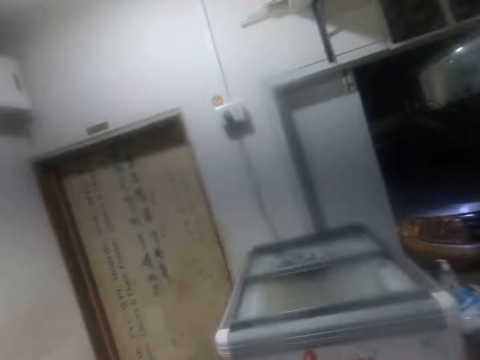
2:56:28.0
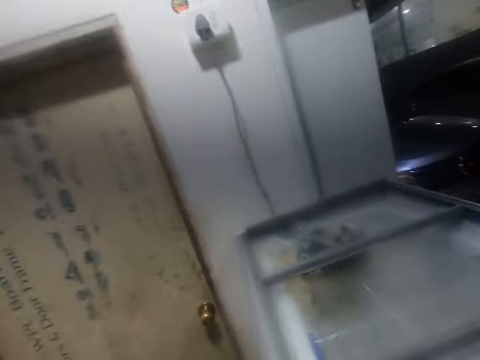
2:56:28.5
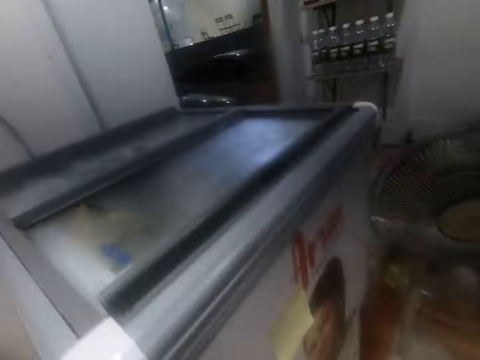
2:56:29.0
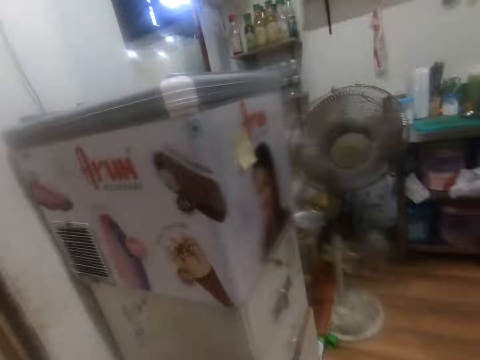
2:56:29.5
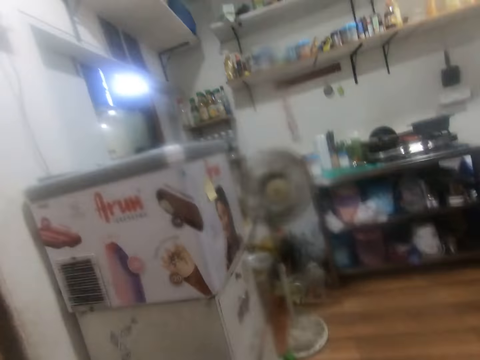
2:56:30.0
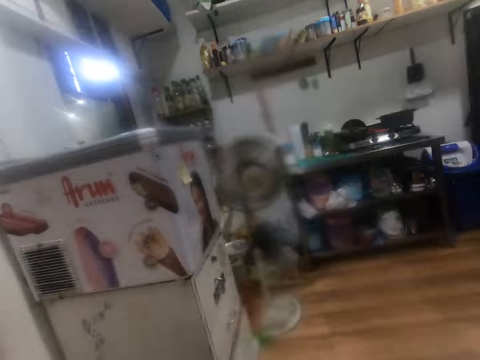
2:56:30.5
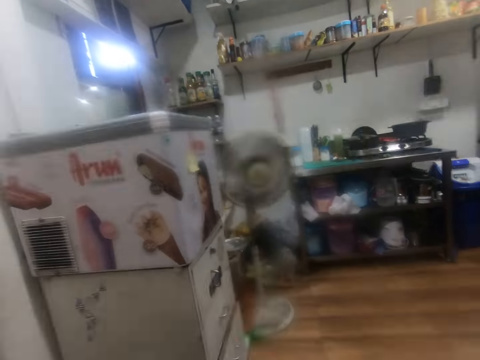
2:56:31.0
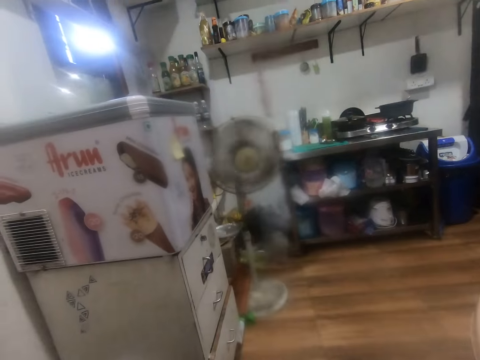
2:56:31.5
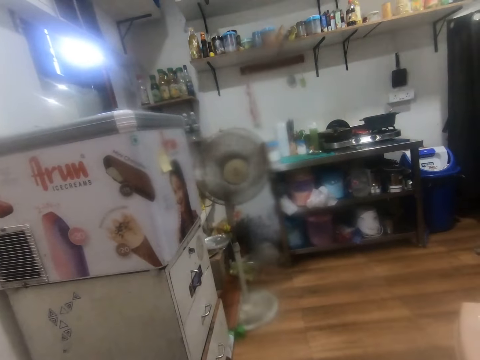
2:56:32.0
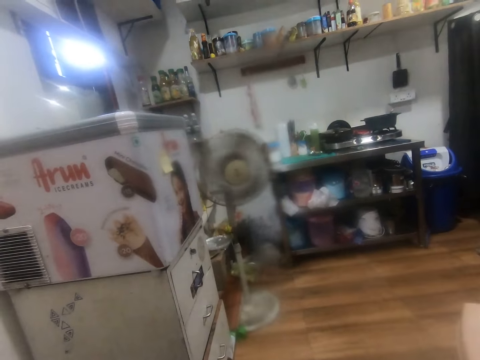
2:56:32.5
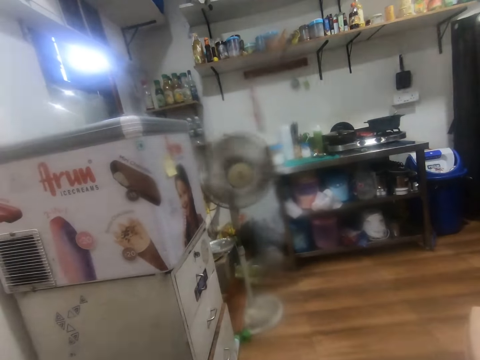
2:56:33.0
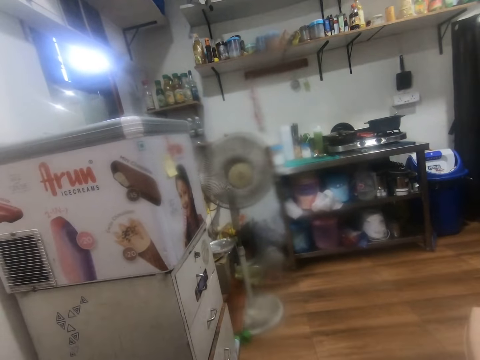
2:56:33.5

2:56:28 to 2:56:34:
The camera wearer sits on the chair.

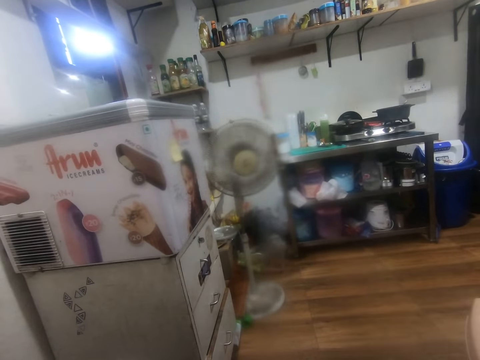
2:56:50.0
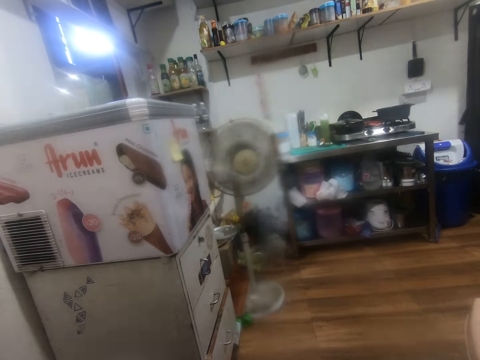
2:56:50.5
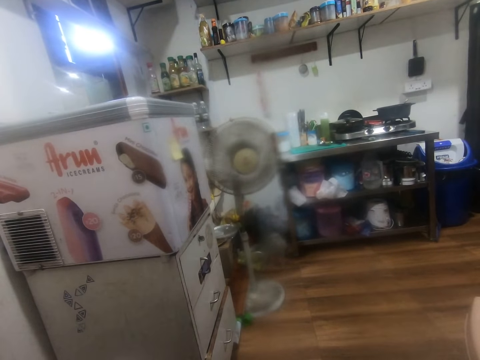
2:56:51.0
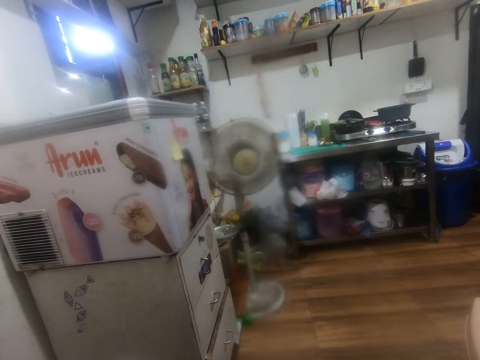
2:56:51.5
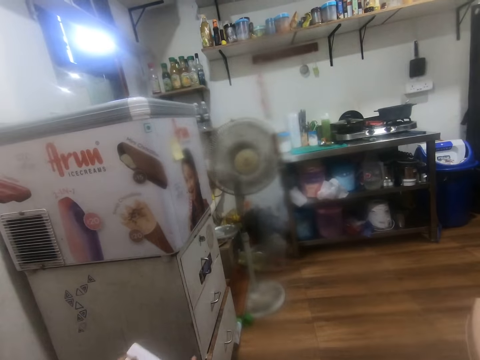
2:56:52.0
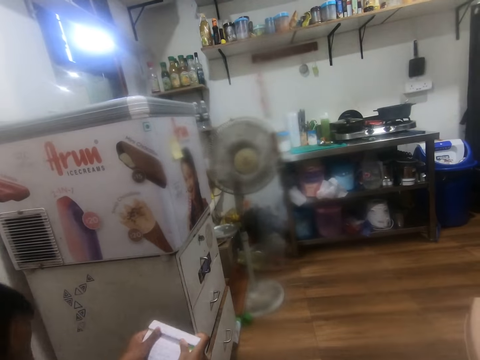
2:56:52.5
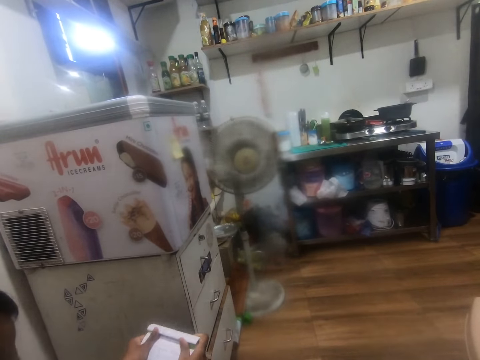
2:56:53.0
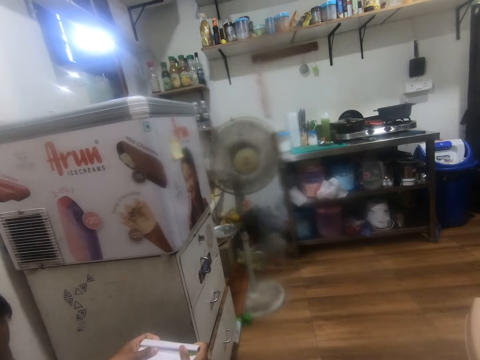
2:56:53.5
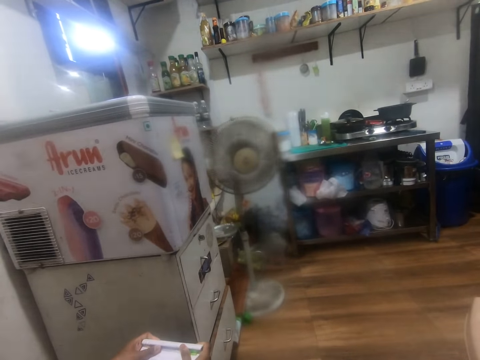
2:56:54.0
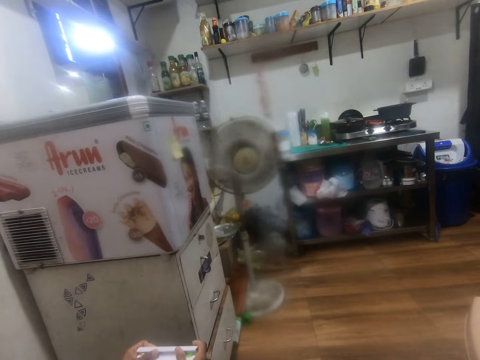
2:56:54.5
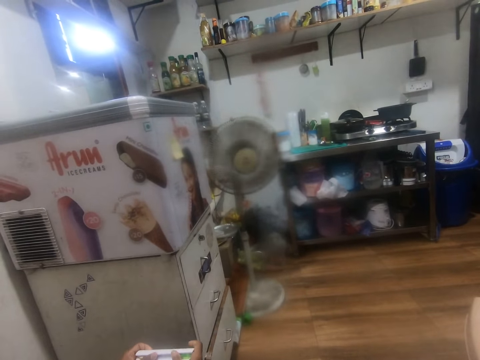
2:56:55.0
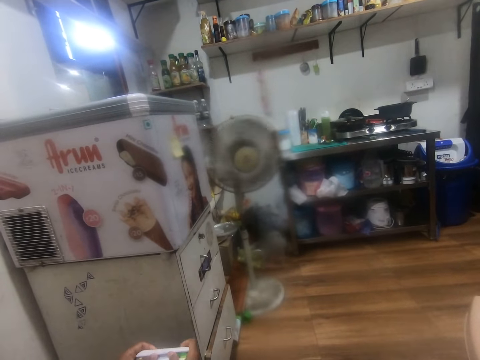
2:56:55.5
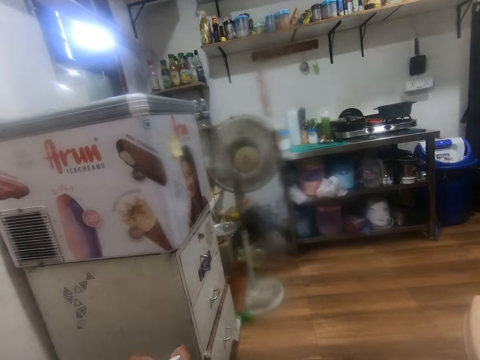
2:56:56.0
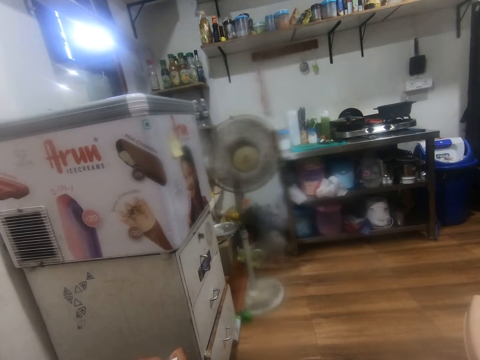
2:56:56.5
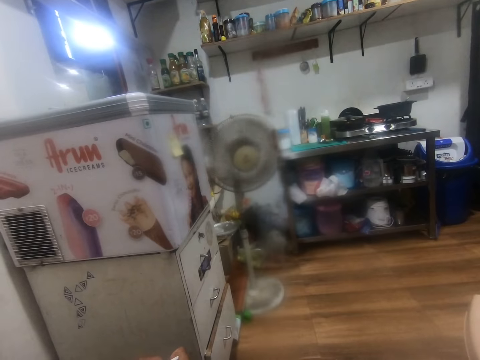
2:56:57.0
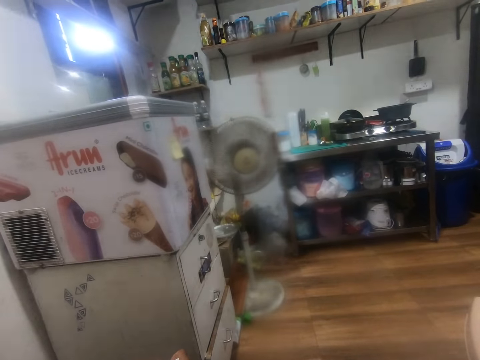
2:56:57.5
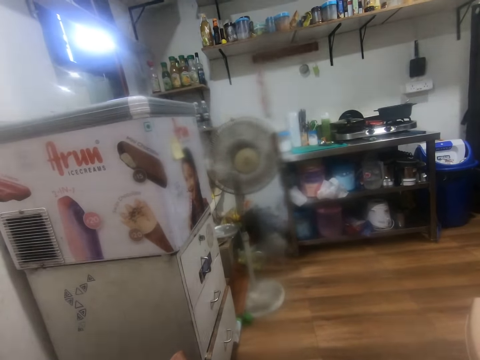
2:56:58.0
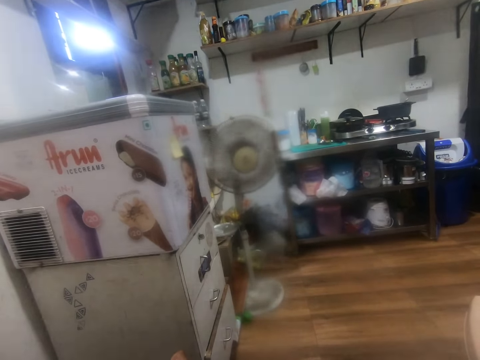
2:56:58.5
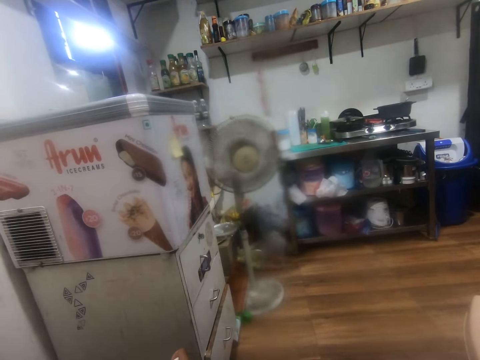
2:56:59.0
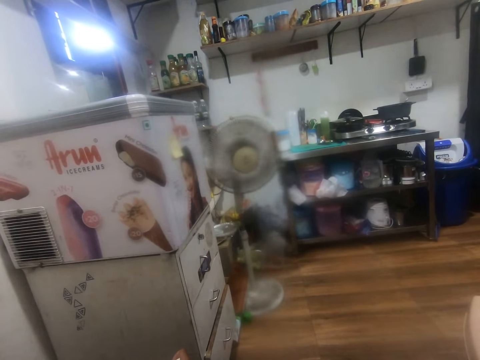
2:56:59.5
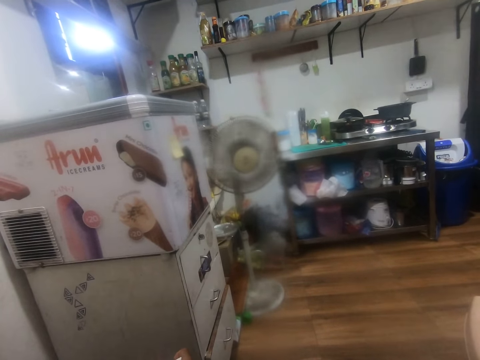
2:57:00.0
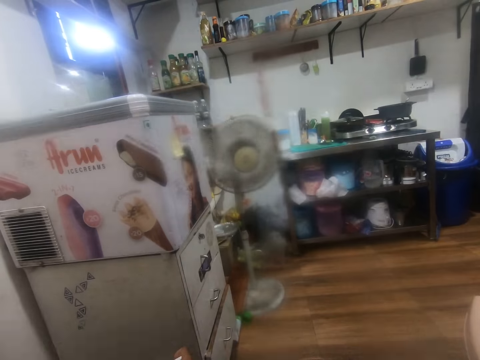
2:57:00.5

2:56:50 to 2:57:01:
A child holds a paper in his hands.

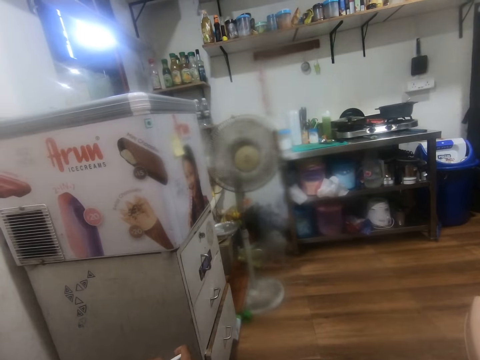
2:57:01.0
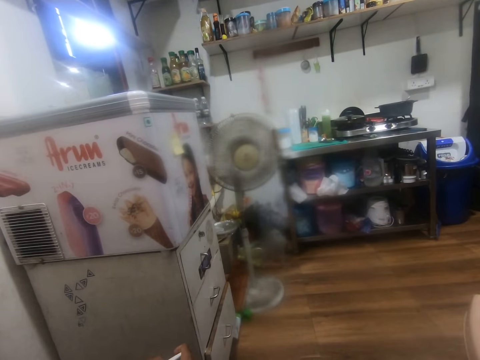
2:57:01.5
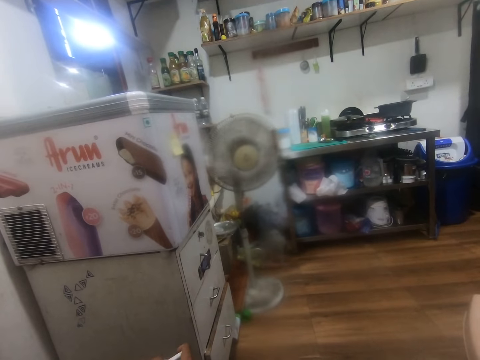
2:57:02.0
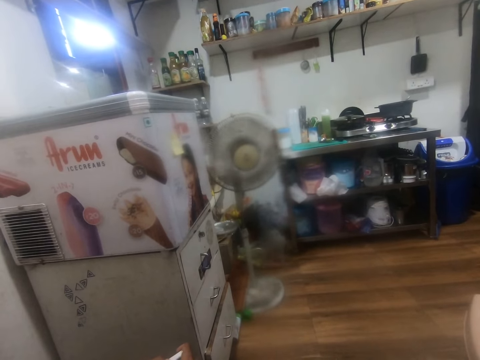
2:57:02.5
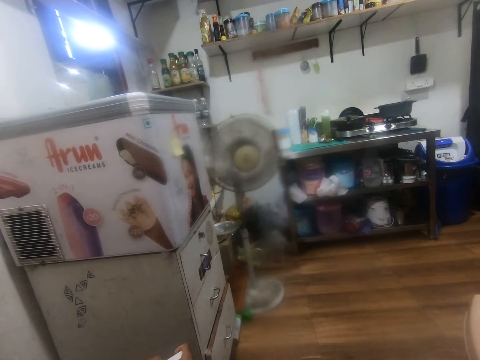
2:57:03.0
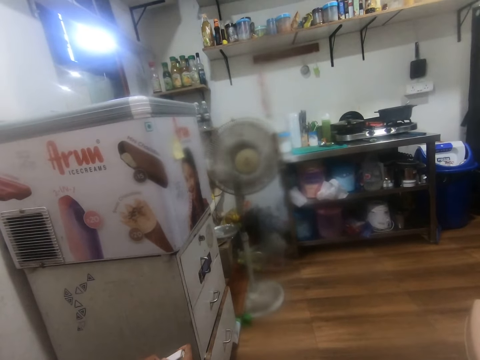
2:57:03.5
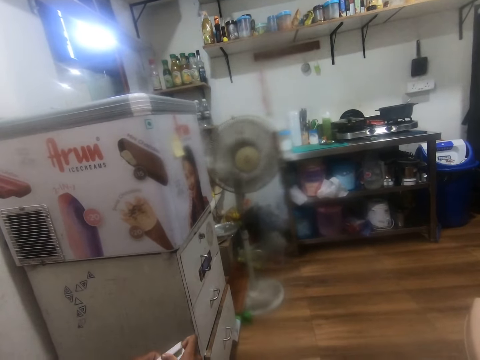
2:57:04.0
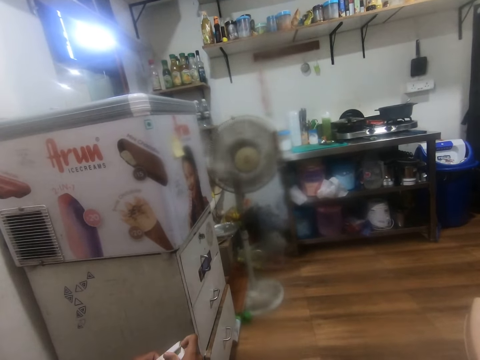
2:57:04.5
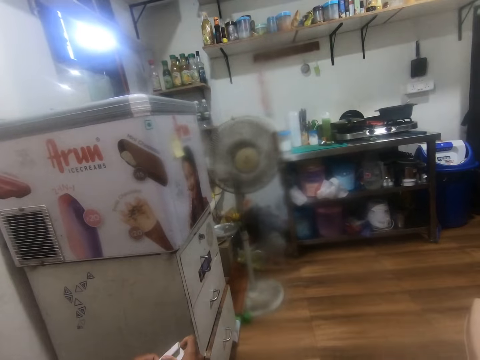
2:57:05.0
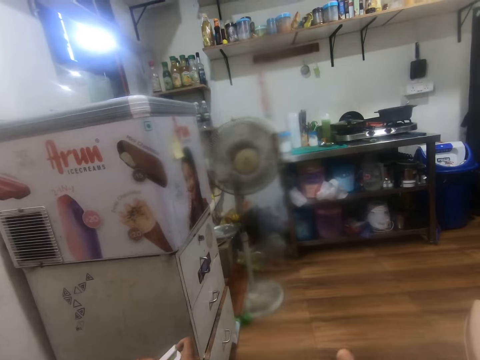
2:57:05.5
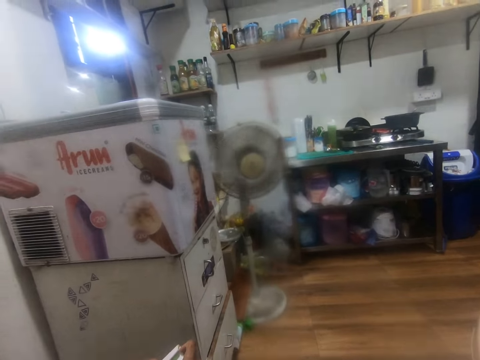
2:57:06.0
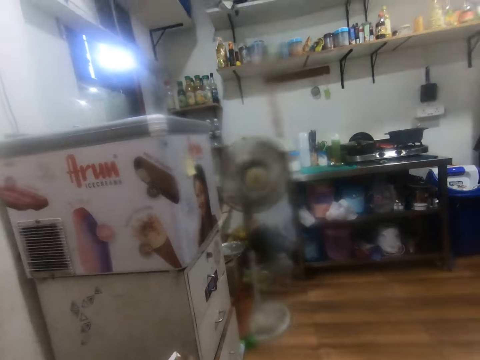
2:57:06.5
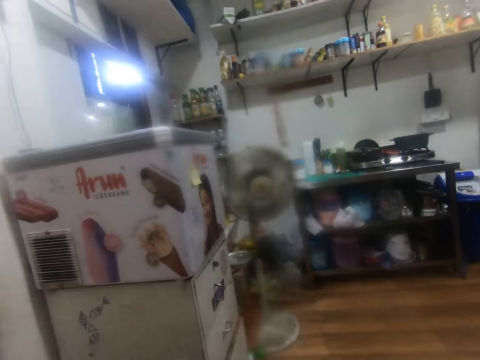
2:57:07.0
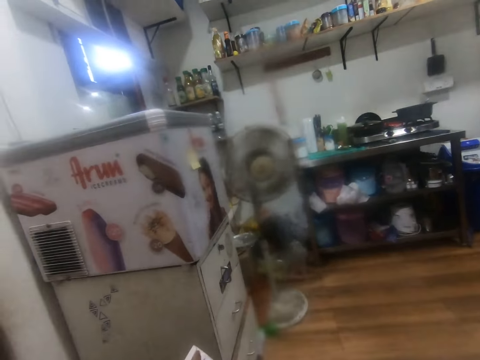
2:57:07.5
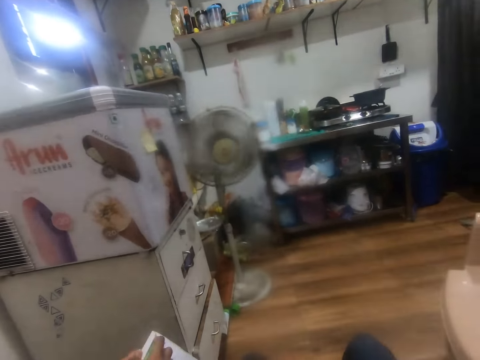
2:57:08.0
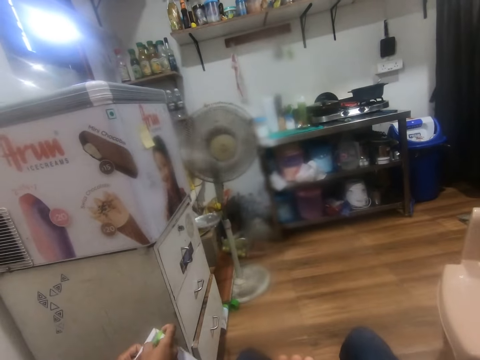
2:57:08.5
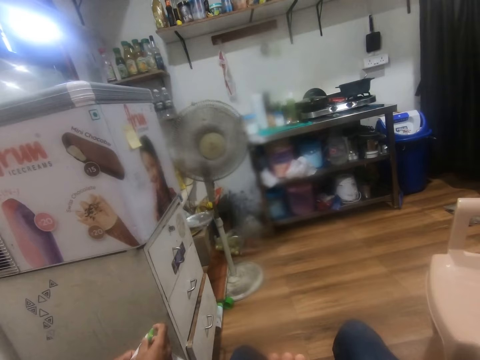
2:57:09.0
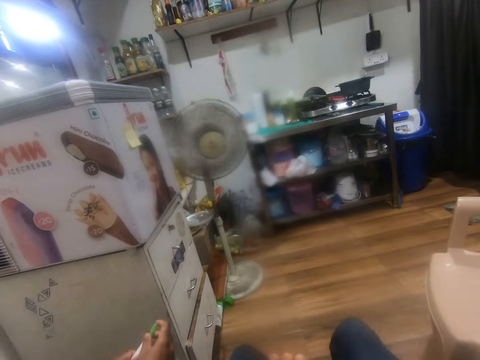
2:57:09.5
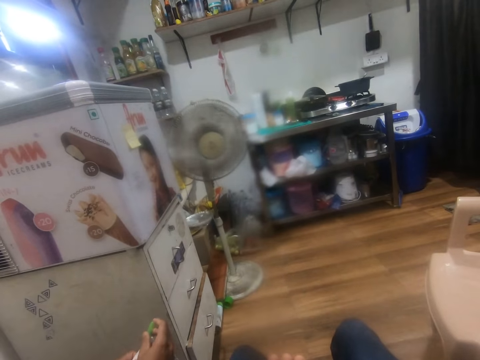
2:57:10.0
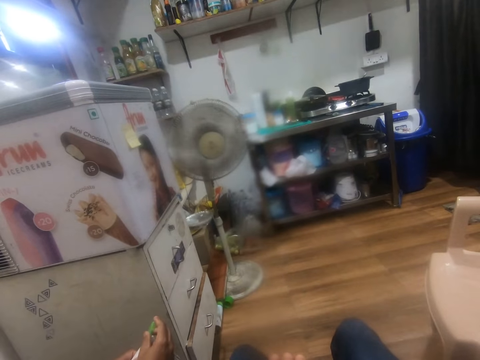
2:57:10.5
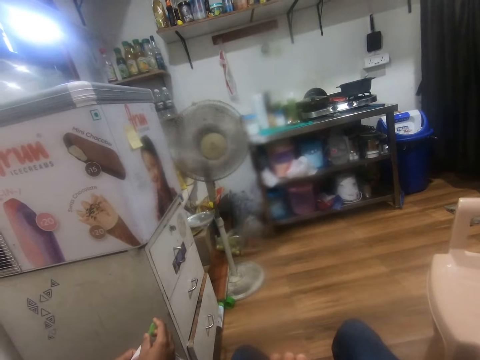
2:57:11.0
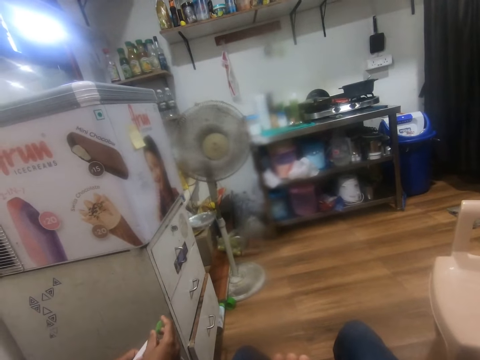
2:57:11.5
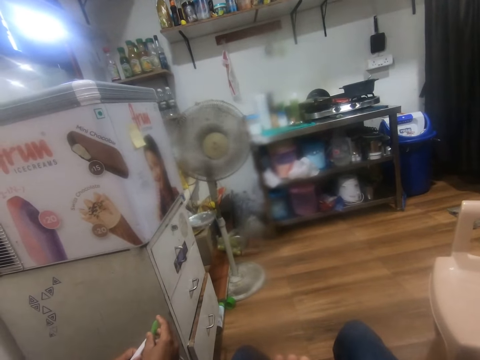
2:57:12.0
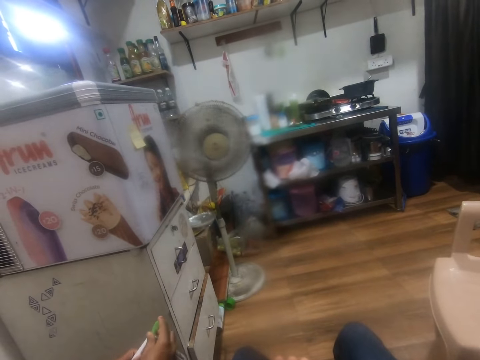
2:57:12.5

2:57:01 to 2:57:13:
The child fiddles with a pen in the paper with his right hand.
